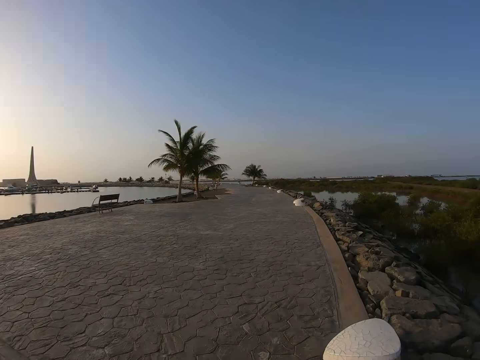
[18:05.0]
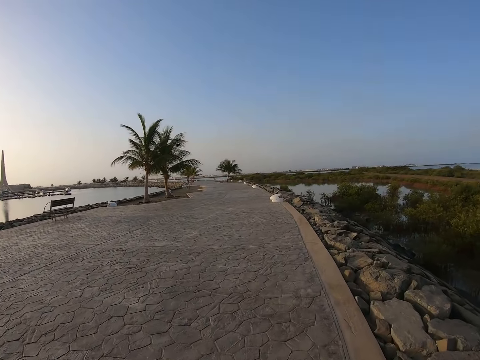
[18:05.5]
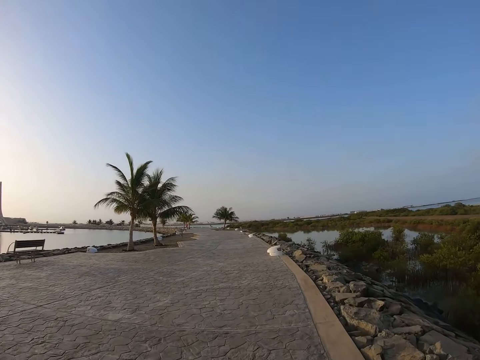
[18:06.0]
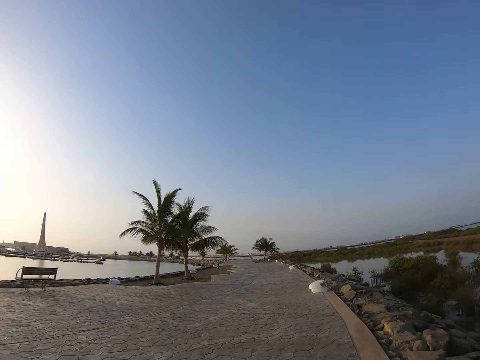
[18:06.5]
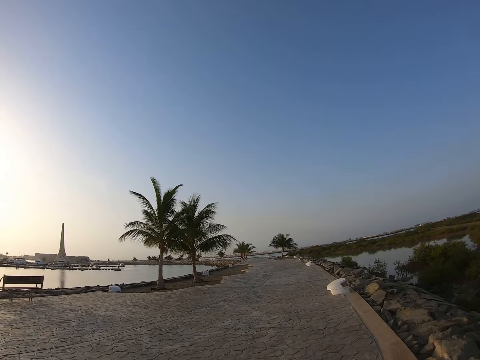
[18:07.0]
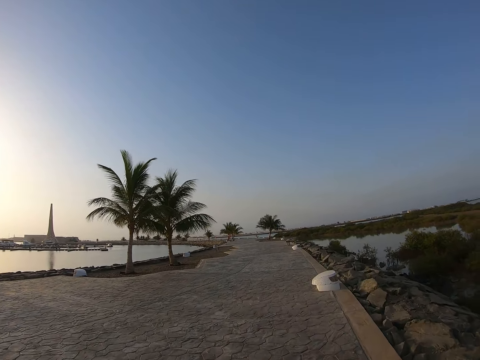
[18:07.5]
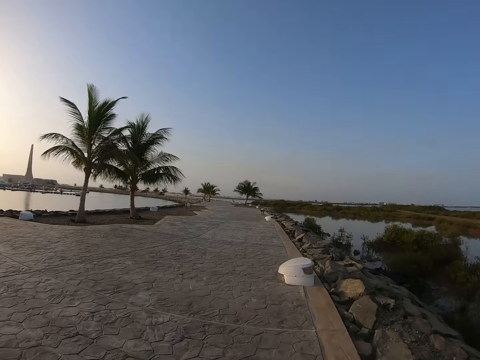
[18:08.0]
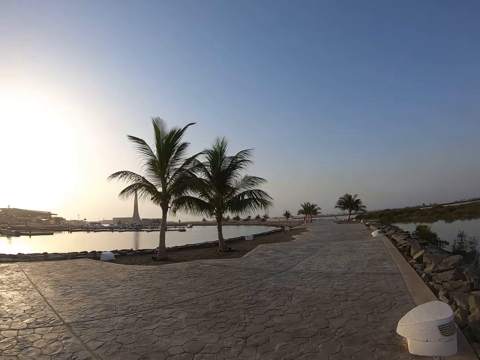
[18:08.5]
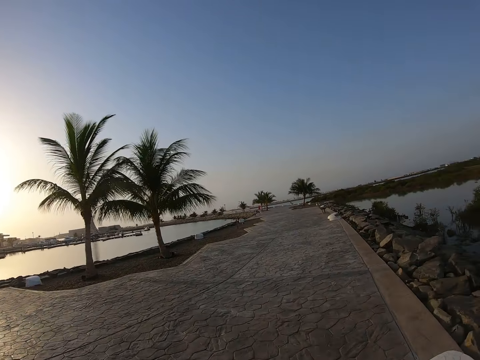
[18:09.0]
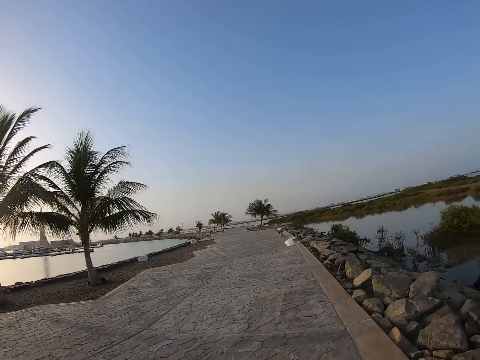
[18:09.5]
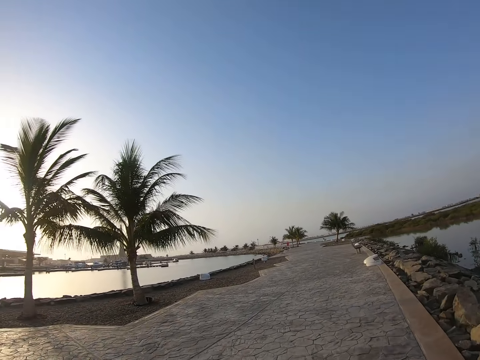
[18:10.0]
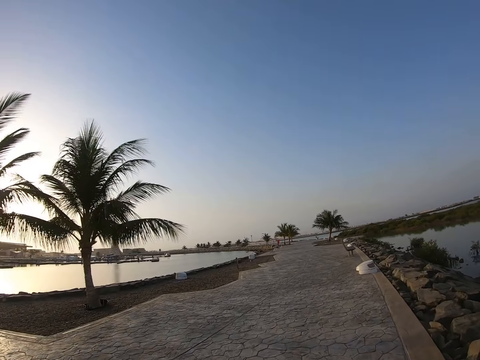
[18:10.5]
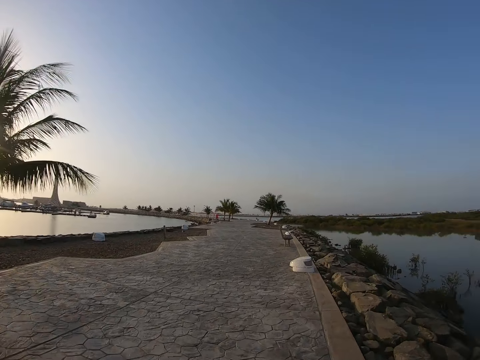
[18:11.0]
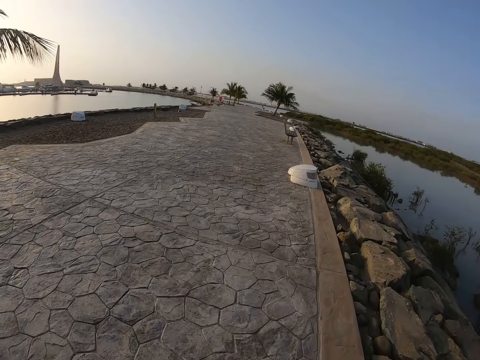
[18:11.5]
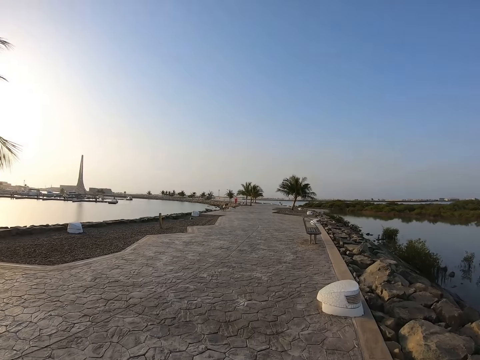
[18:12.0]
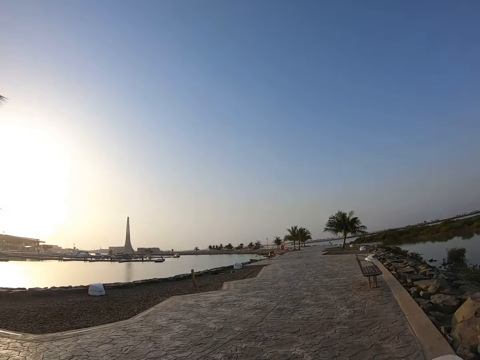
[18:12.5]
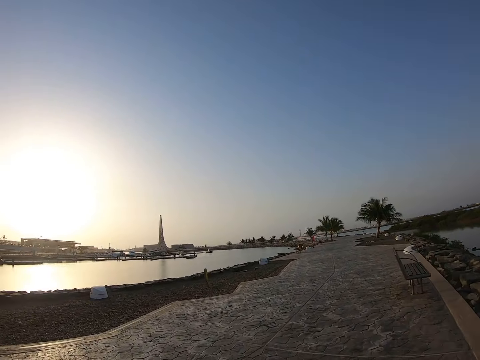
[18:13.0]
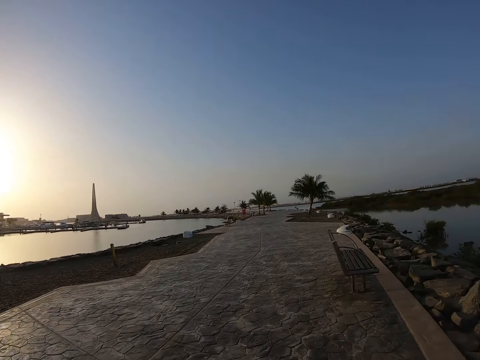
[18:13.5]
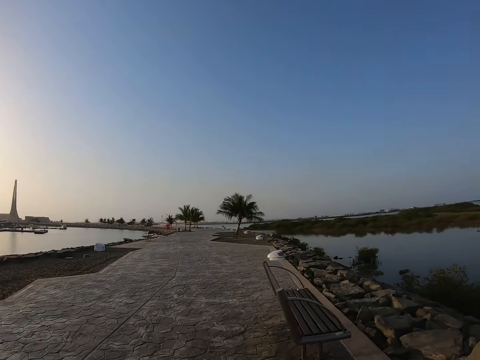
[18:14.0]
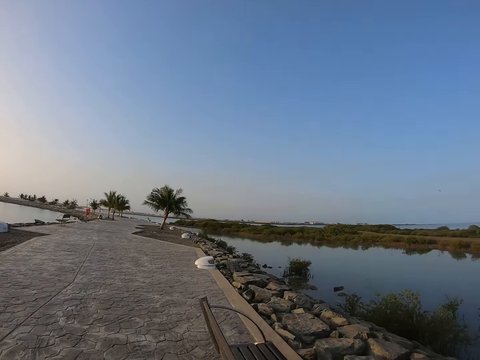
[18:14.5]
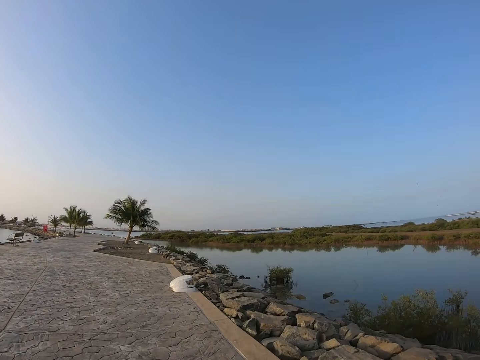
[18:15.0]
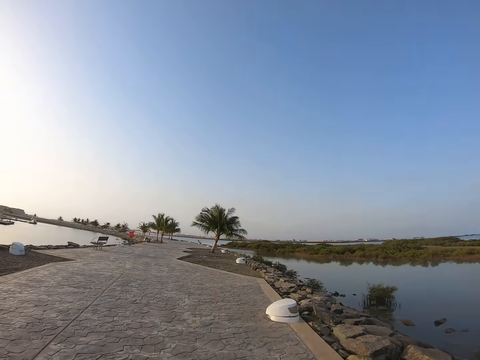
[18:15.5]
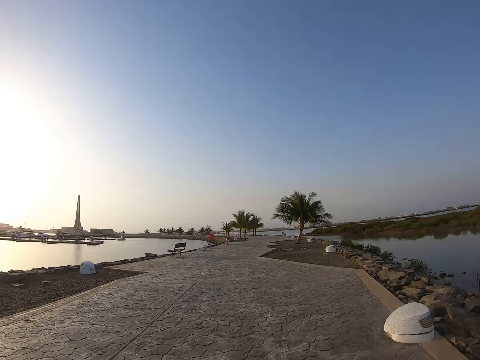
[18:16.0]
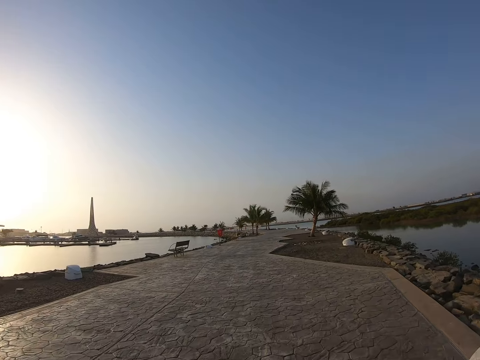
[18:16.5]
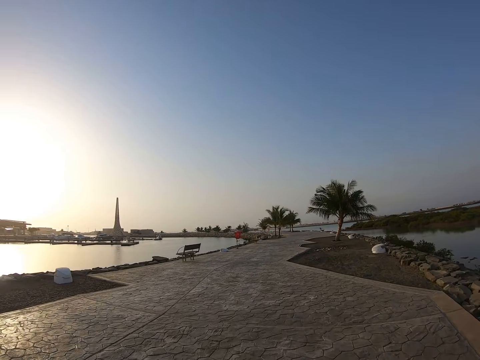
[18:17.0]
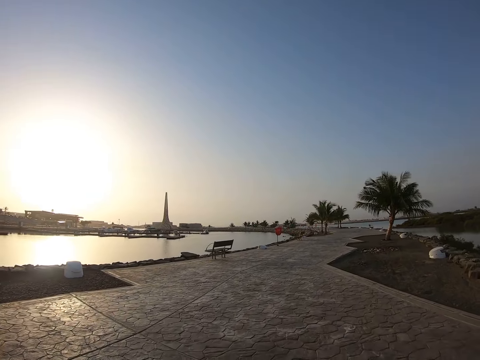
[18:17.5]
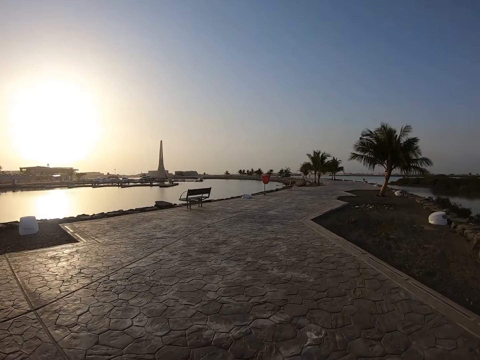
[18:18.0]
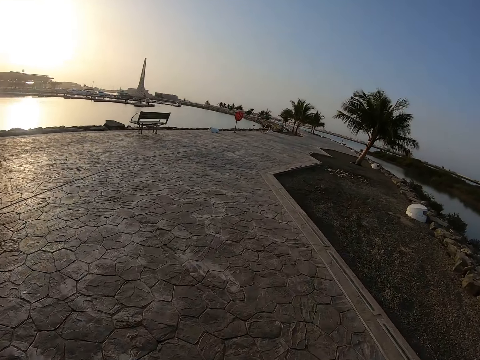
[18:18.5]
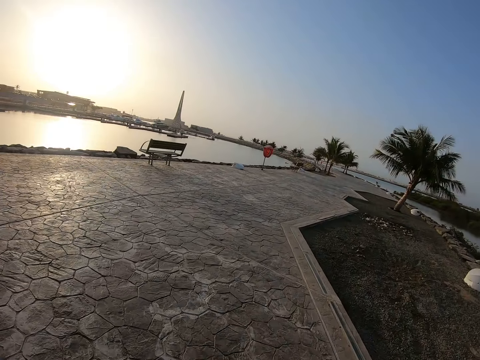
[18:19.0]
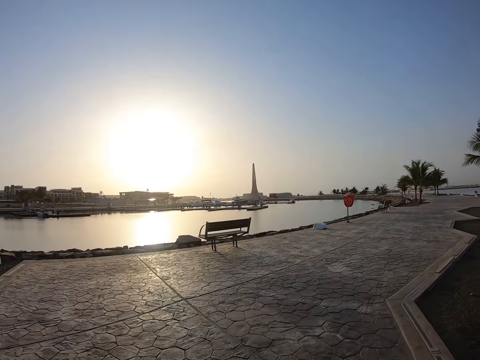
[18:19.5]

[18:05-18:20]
The camera wearer runs on the road. They look around. They run on the road. They run on the road again.

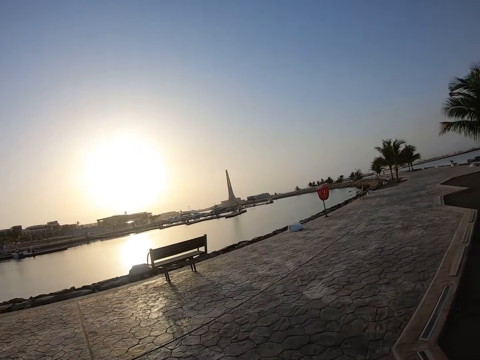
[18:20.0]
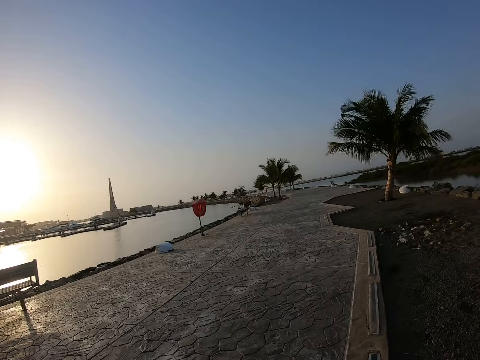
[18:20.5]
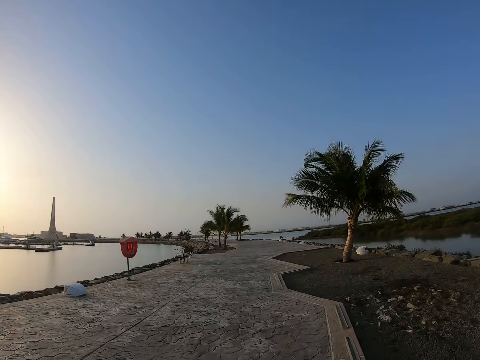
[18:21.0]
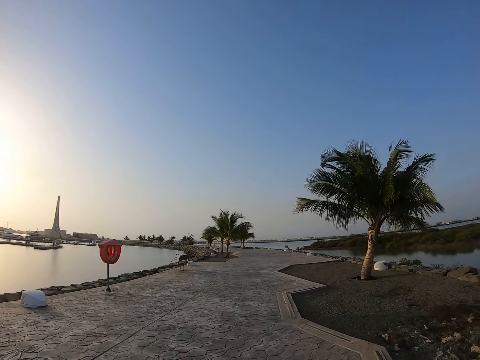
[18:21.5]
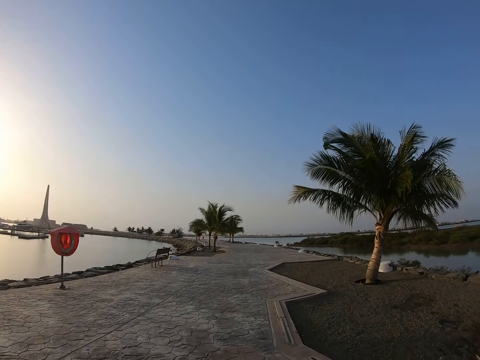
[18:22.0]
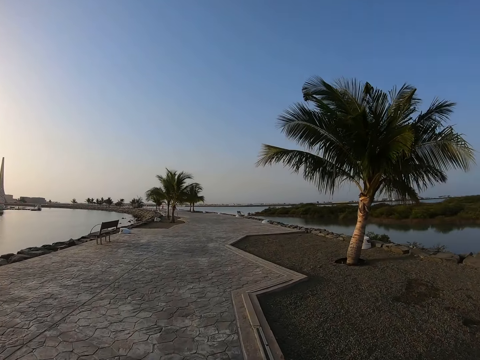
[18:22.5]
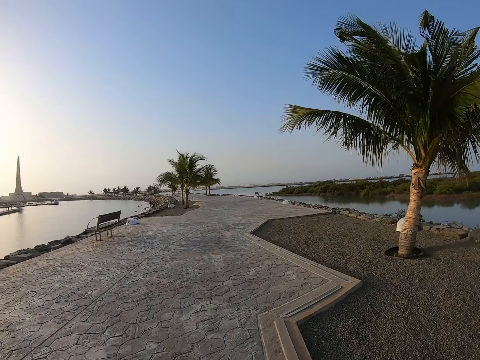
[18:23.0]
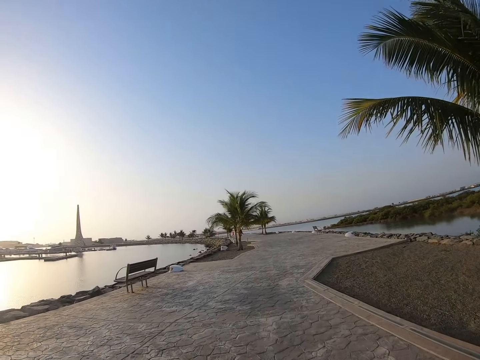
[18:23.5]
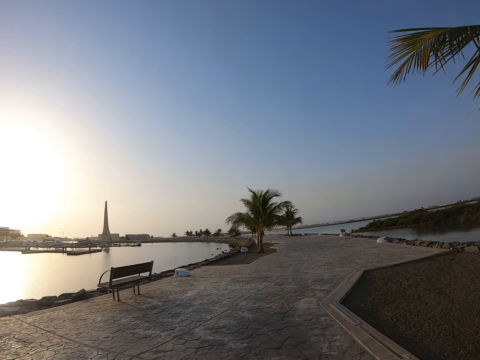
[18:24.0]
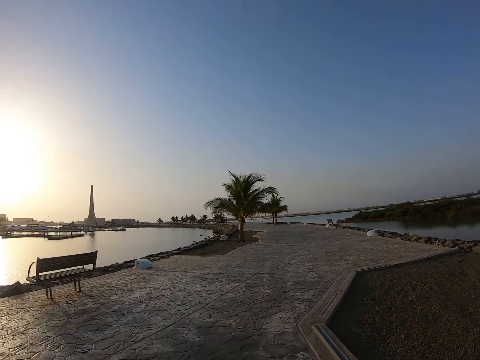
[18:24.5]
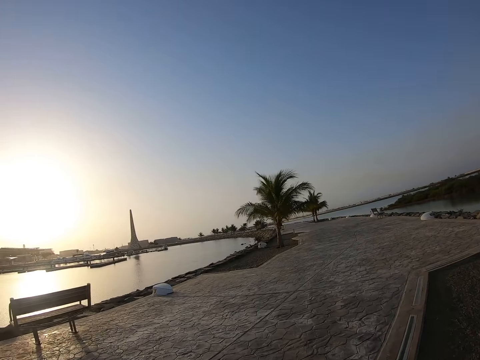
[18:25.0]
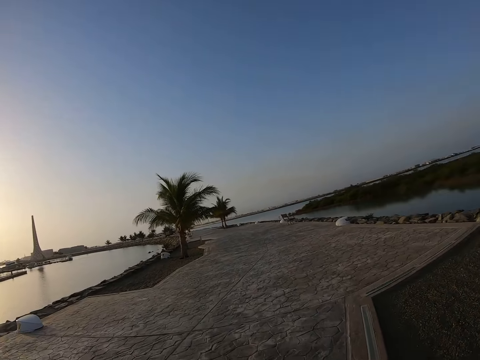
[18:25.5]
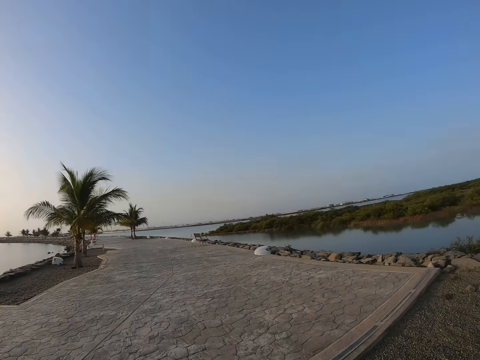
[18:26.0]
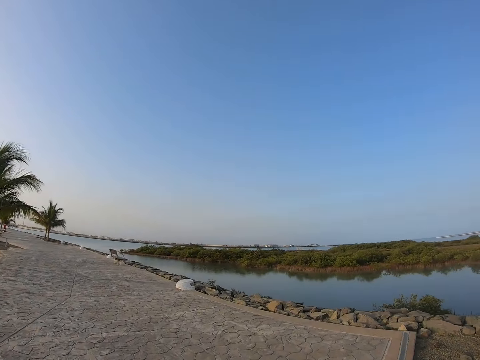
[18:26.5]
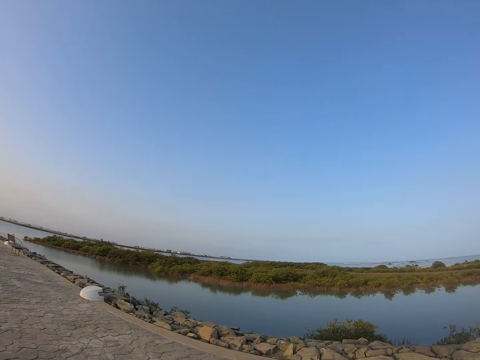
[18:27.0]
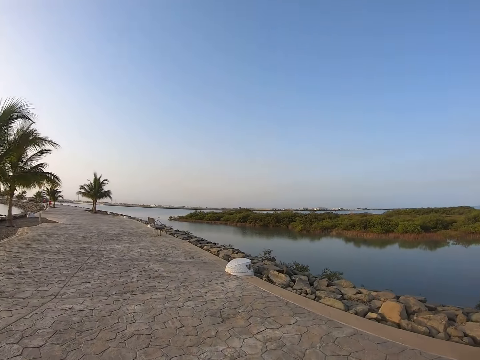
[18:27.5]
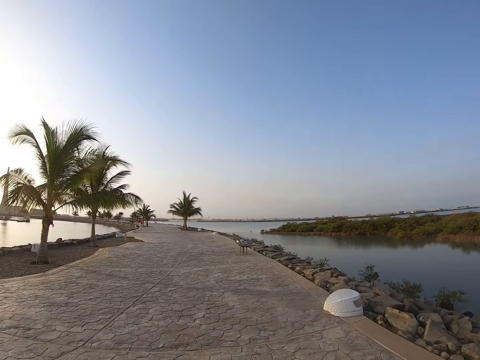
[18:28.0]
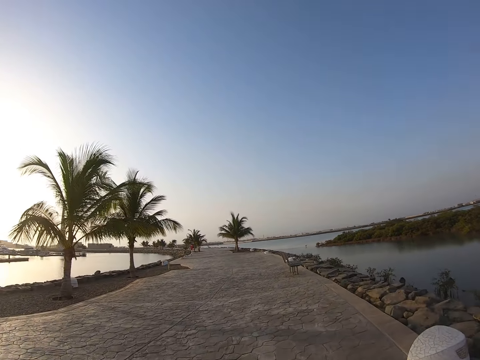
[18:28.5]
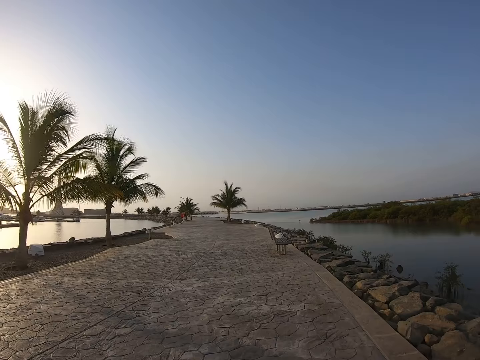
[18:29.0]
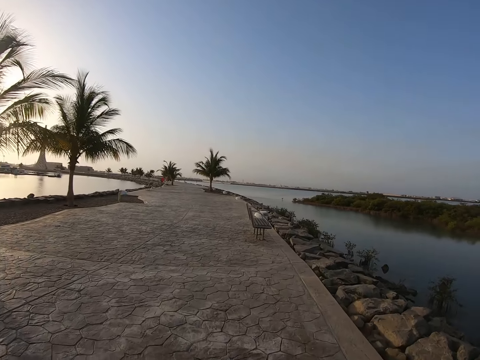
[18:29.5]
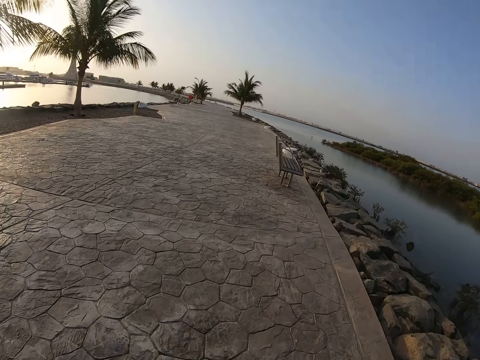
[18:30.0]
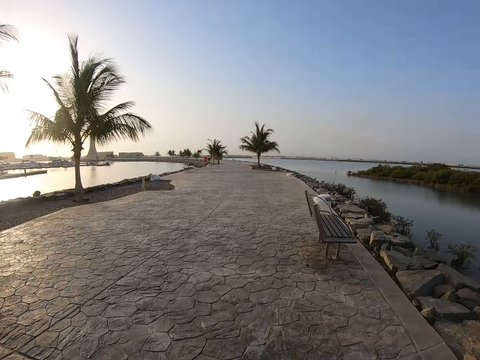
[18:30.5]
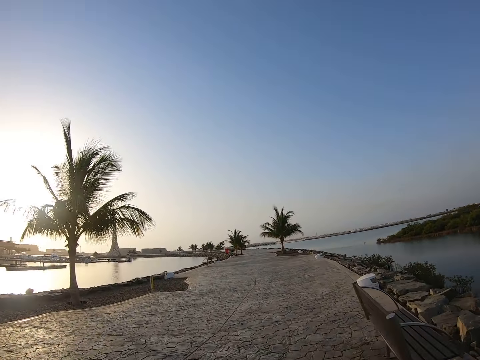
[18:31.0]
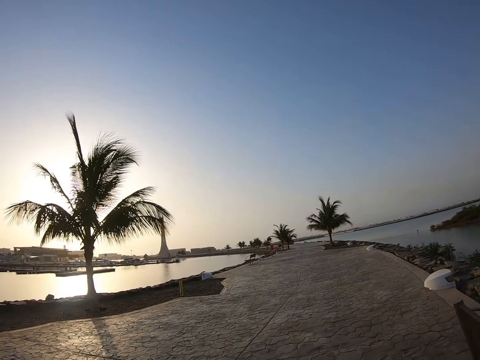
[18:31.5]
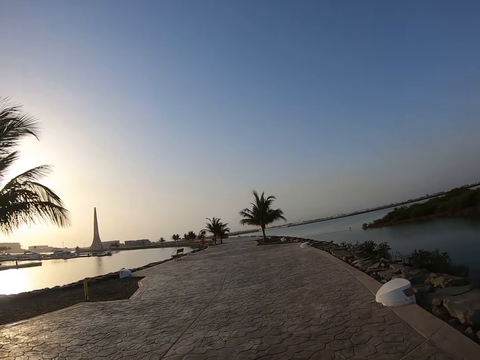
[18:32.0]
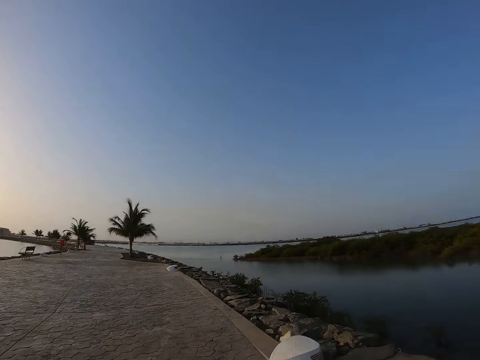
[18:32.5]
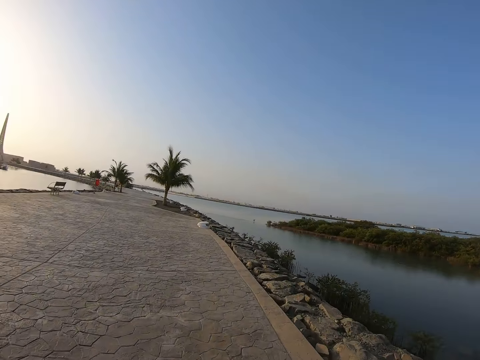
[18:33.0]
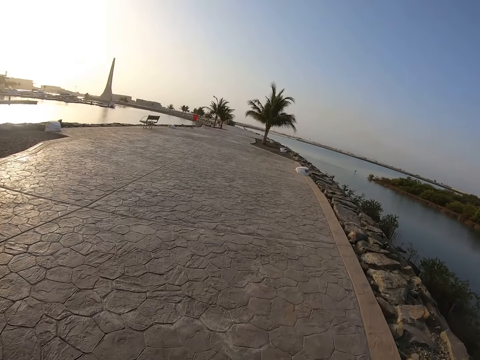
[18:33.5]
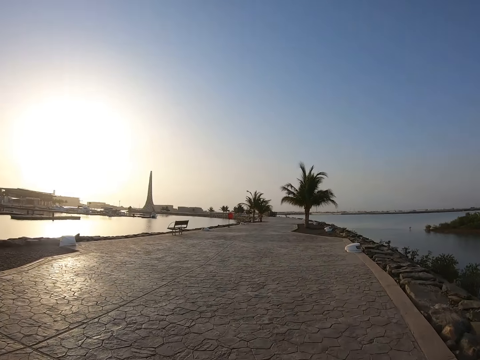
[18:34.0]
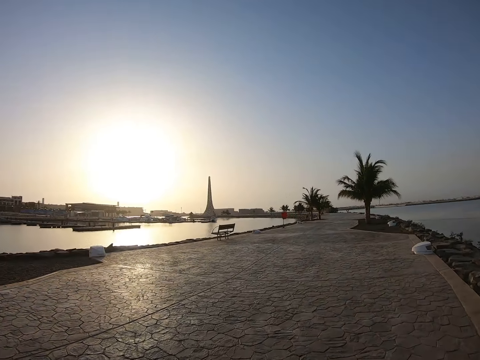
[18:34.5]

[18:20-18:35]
The camera wearer looks around. They run on the road. They look around. They run on the road. They look around.
